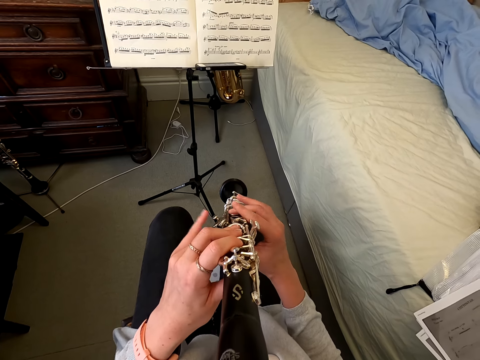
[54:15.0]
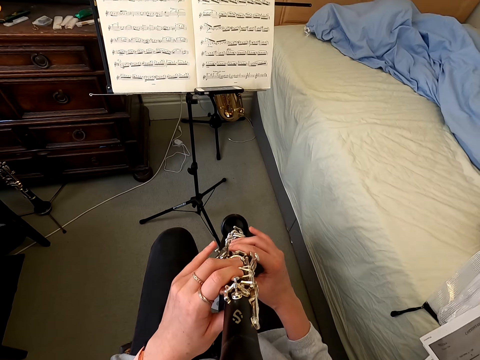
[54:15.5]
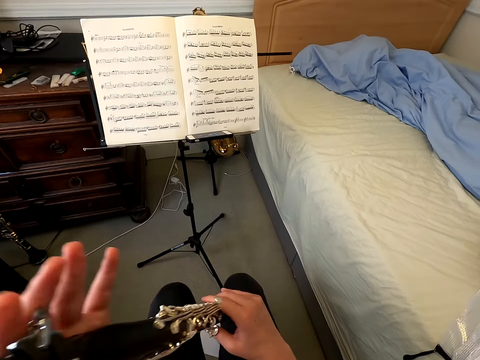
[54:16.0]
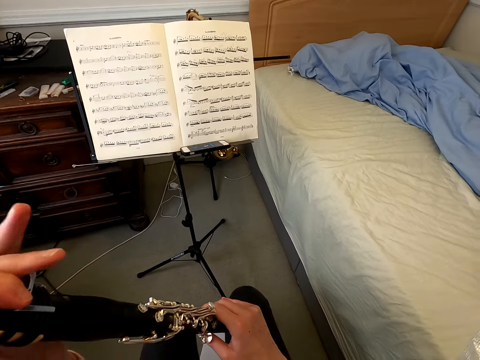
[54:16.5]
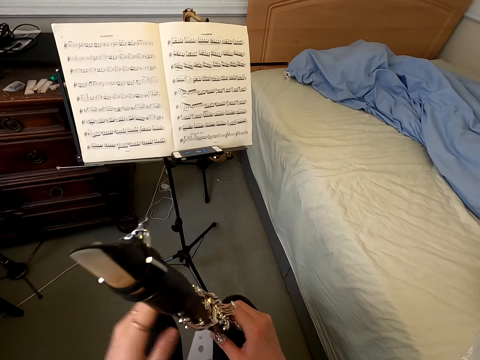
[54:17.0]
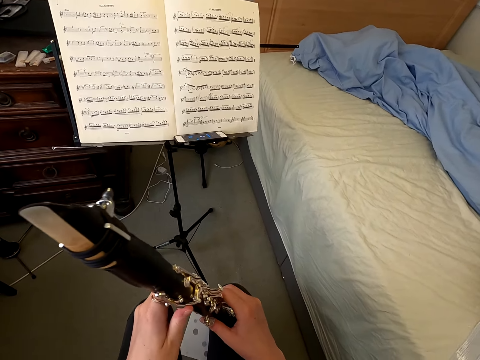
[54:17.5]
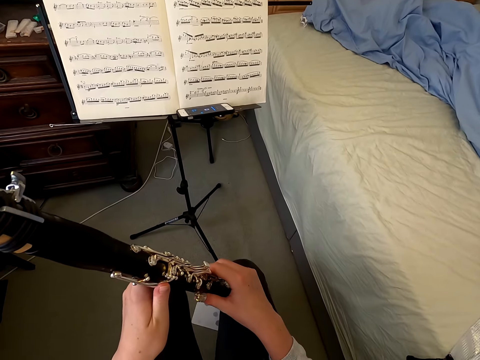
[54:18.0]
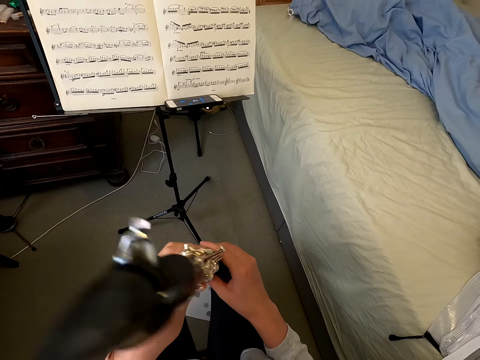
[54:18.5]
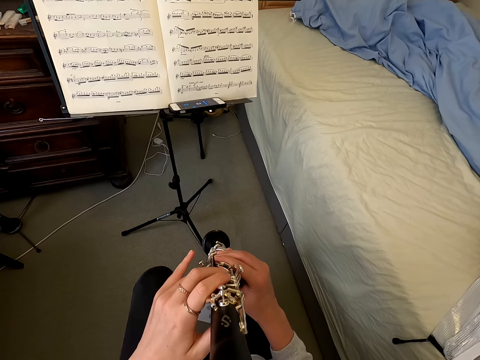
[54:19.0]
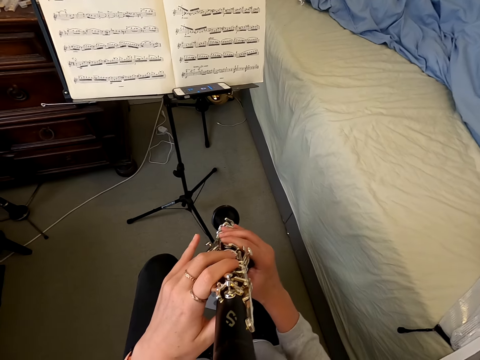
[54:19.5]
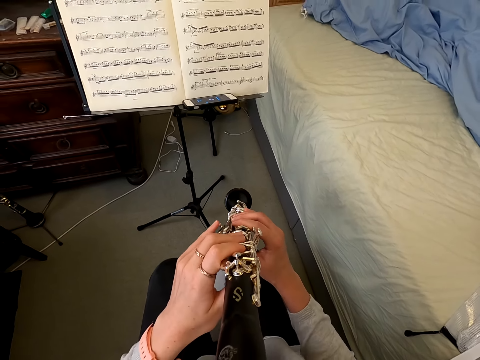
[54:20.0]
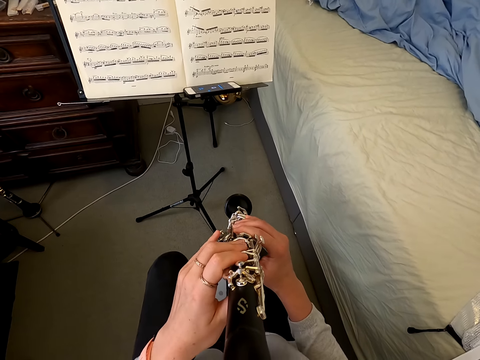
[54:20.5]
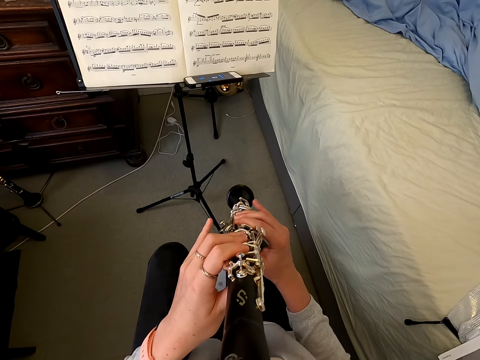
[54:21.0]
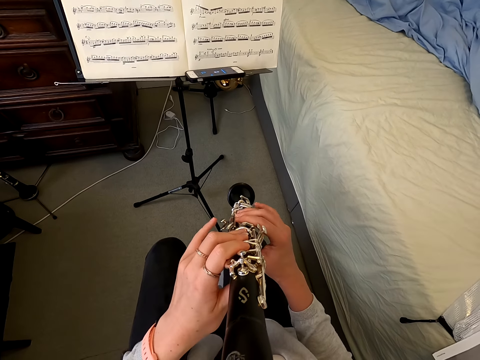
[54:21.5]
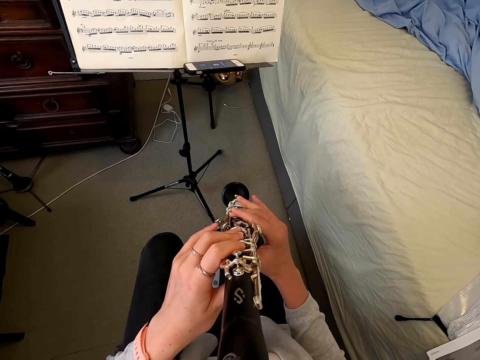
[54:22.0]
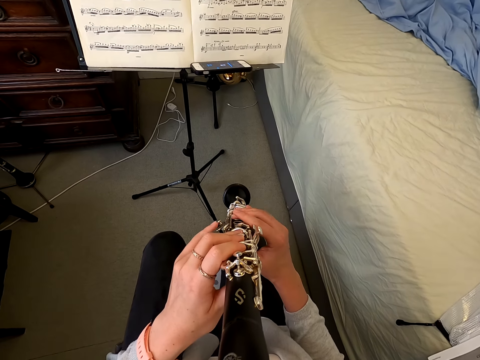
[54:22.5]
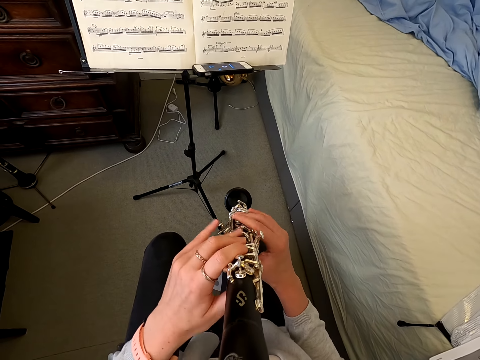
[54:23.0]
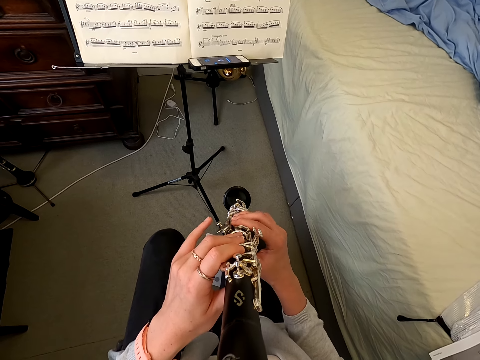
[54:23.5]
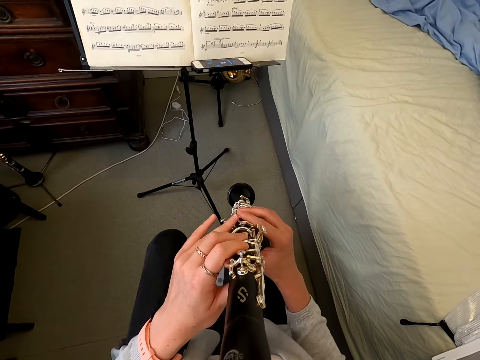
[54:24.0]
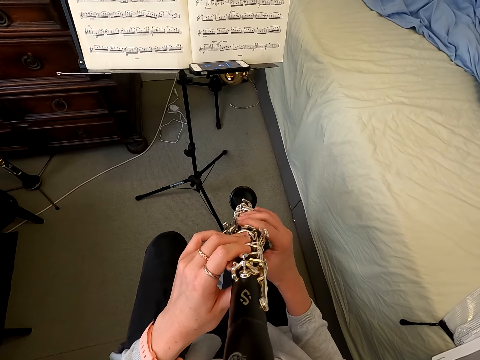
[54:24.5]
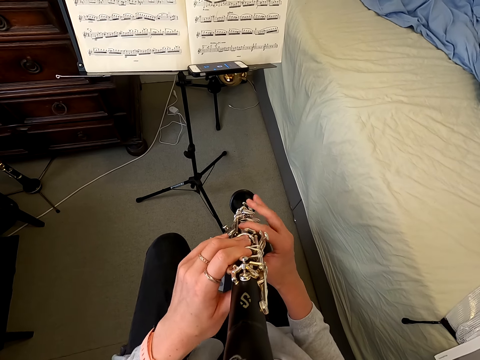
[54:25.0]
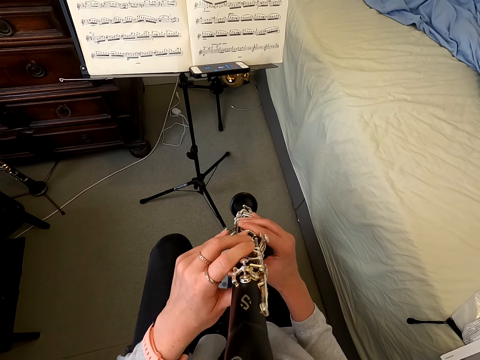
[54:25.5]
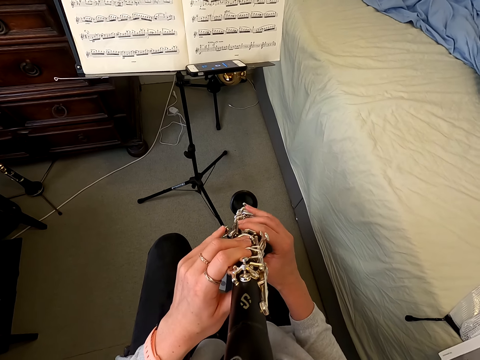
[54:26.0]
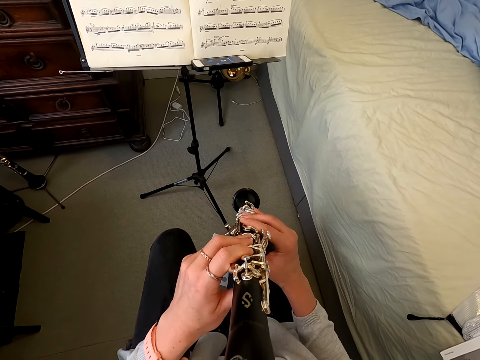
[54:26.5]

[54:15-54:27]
The camera wearer wipes the instrument. They hold the instrument. They play the reed instrument.

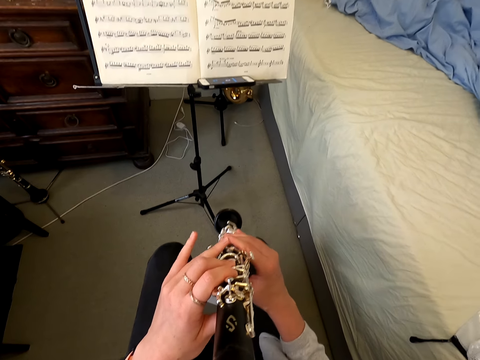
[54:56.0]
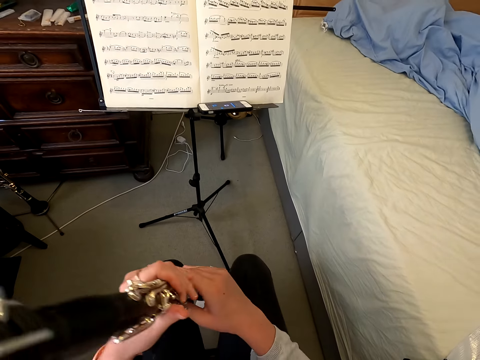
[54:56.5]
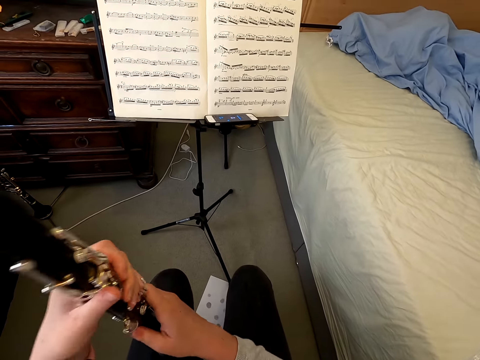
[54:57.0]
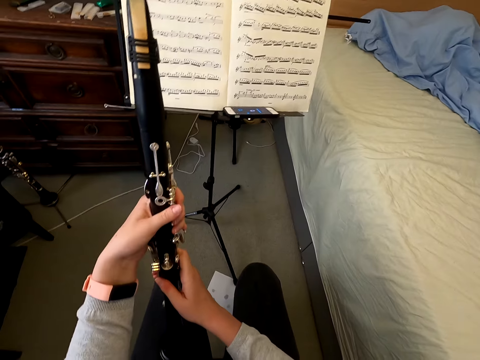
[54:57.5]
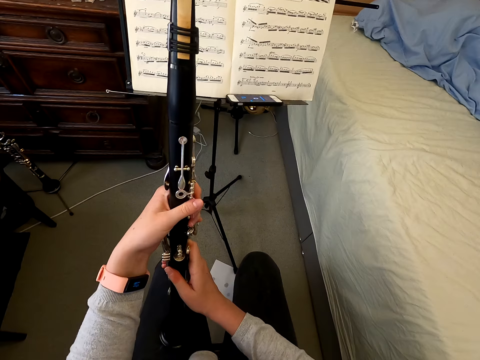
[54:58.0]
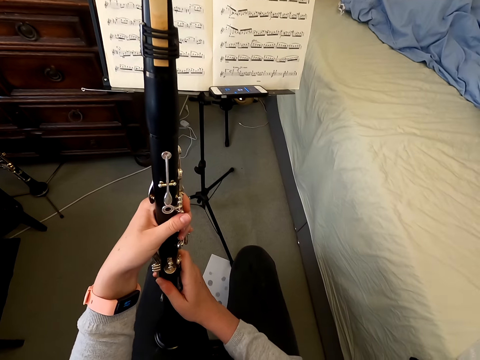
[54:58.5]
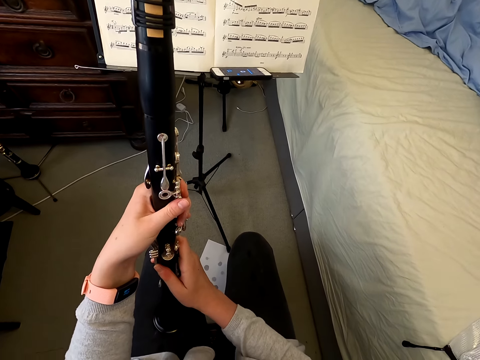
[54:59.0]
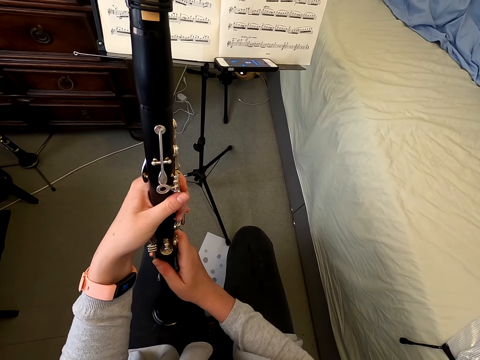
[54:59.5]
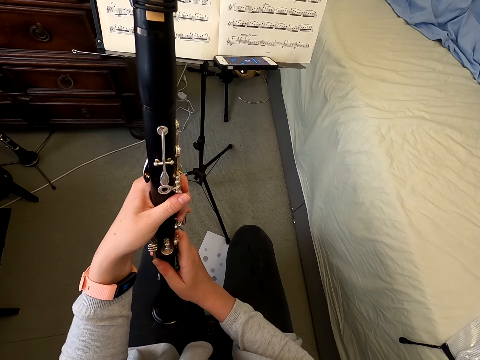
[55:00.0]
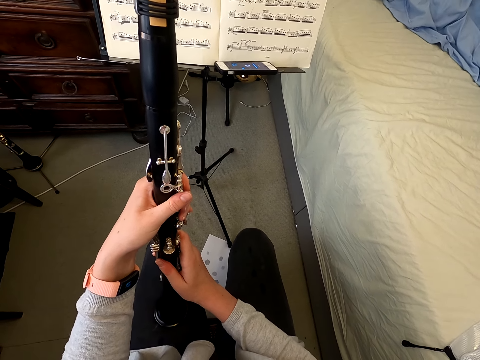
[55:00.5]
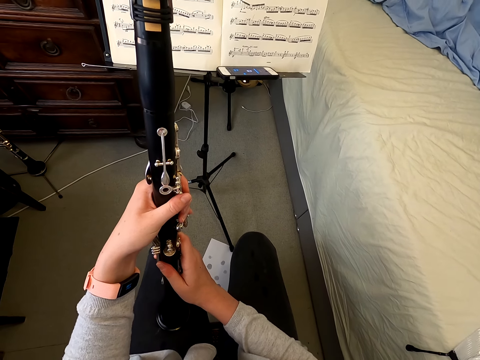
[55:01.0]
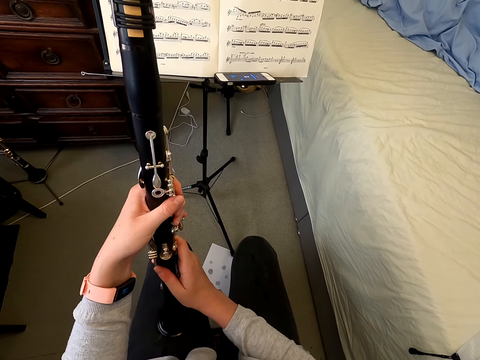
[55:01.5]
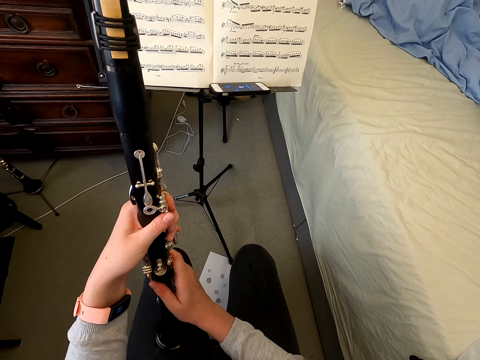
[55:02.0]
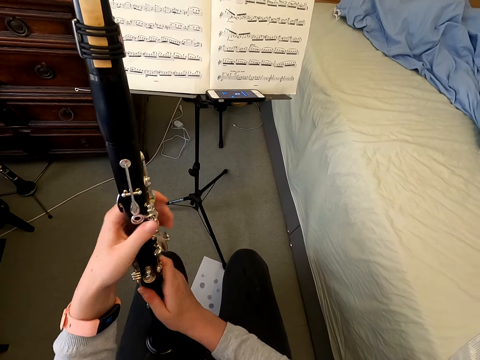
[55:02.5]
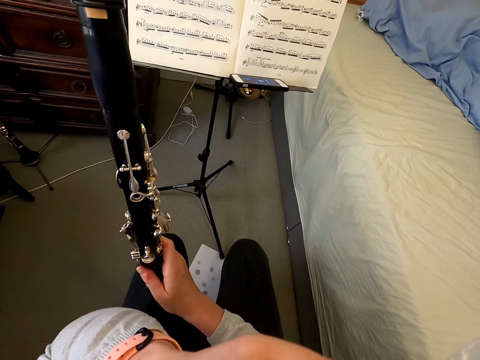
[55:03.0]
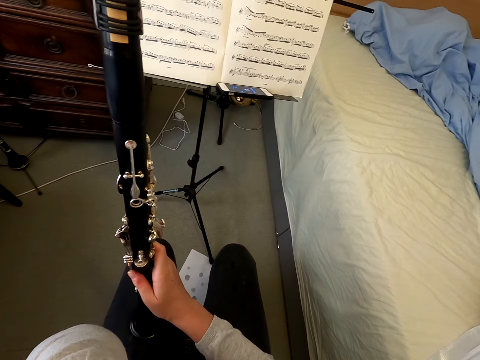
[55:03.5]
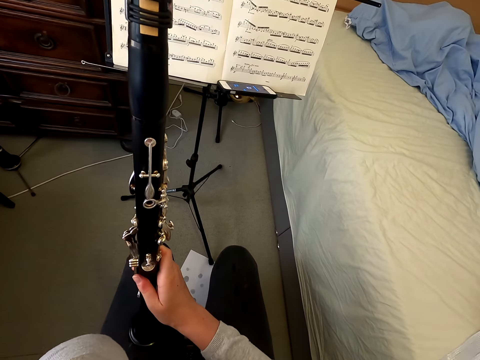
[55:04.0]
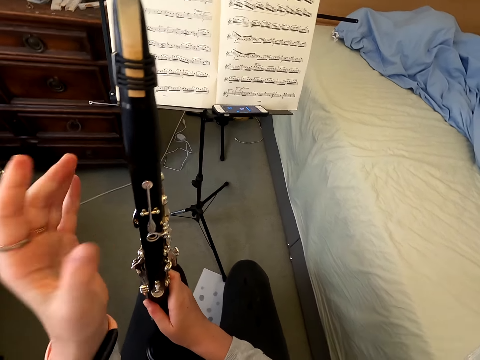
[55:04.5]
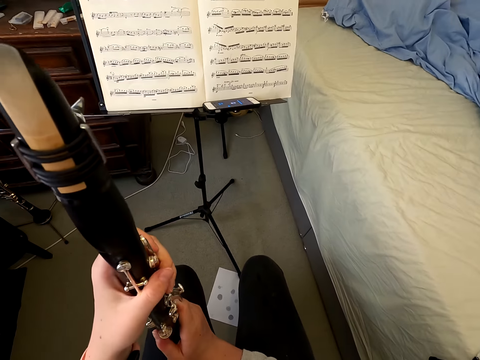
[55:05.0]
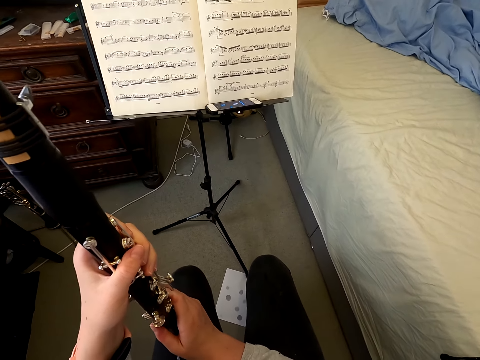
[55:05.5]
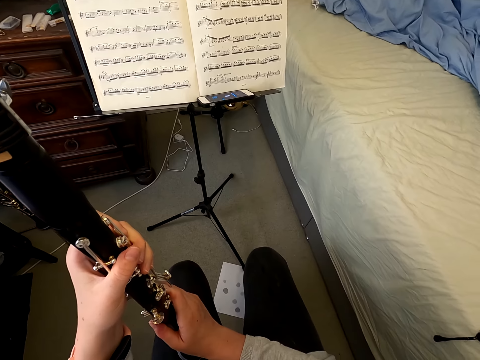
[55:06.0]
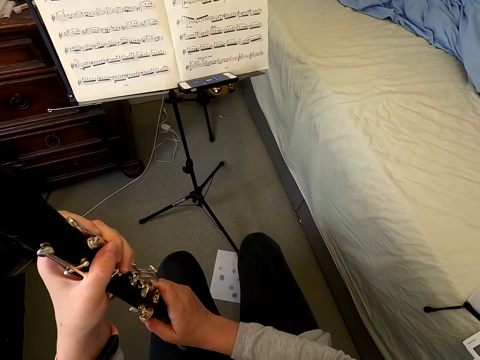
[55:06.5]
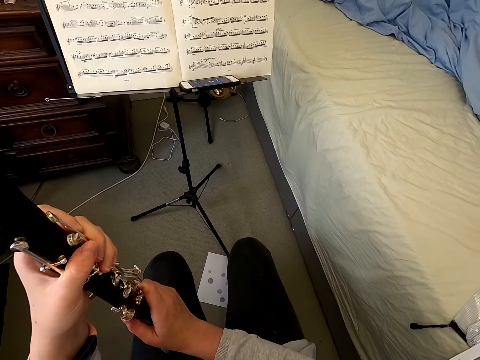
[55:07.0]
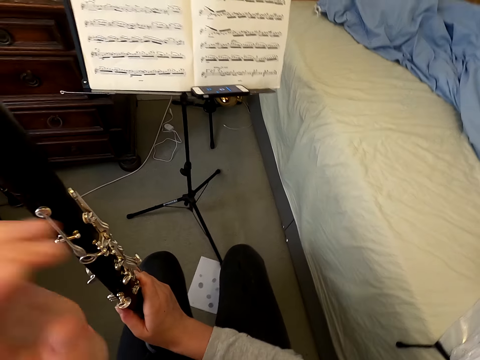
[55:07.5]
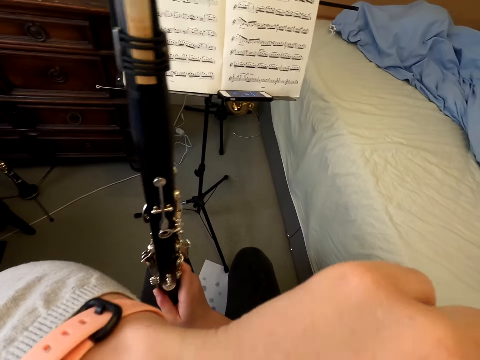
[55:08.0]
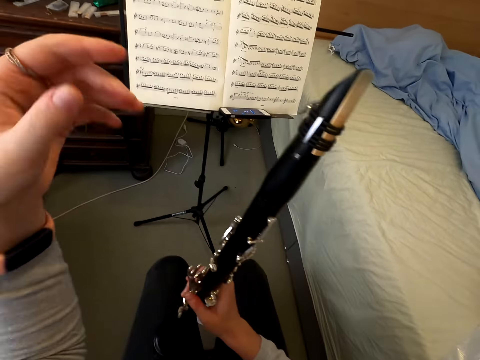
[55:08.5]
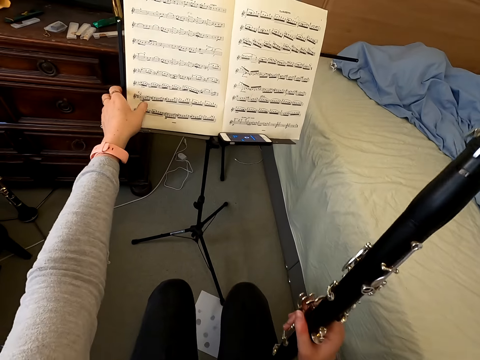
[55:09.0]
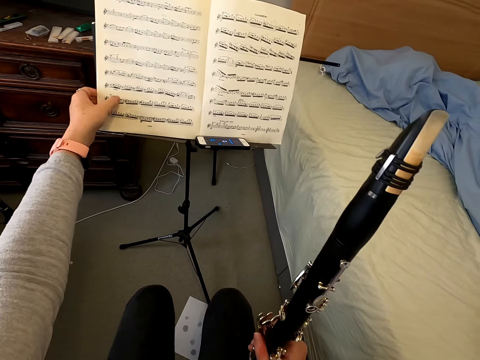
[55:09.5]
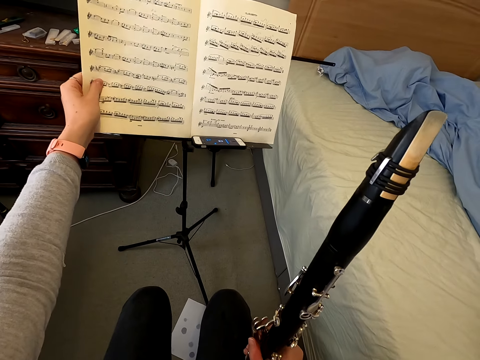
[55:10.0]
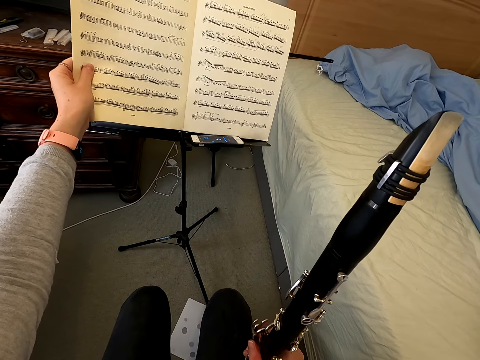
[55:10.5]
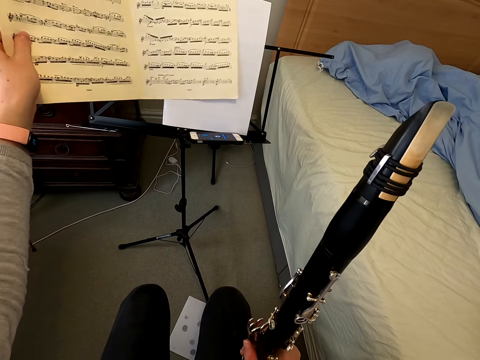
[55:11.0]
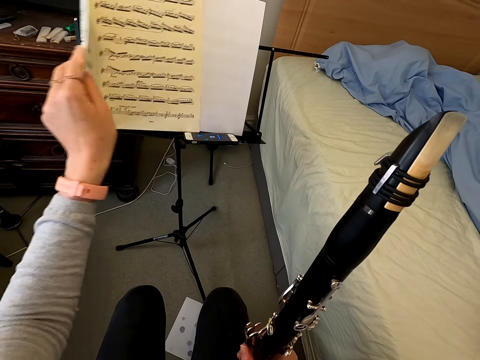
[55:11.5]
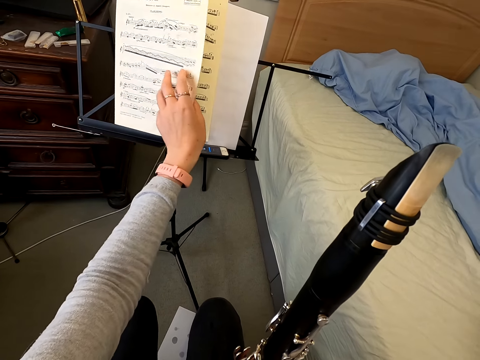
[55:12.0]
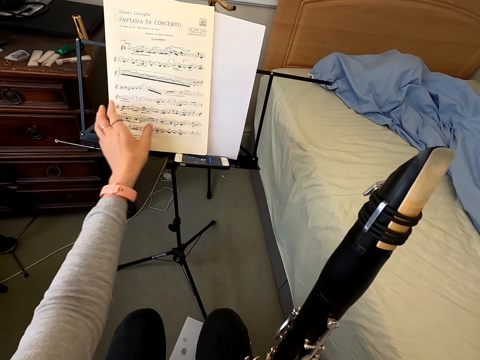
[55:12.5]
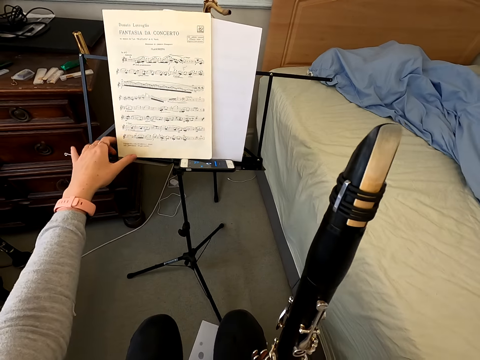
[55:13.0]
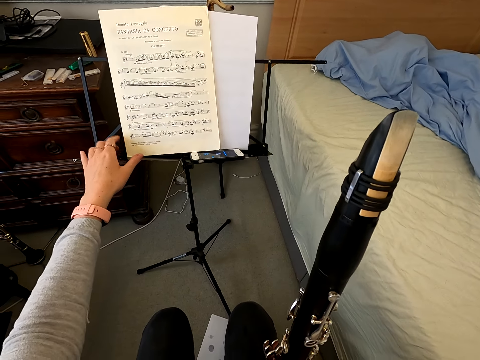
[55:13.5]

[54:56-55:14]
The camera wearer touches the clarinet. She holds the instrument, stares at the book and wipes the face. She holds the instrument. She wipes her face. She touches the book, holds the book, picks up the book and closes the book.
